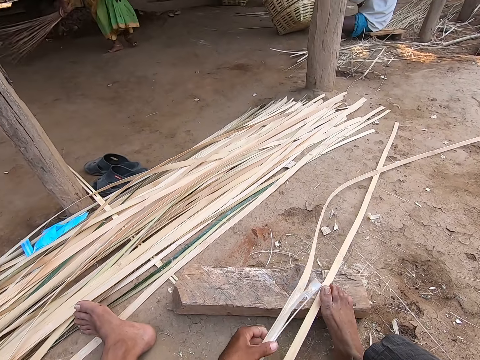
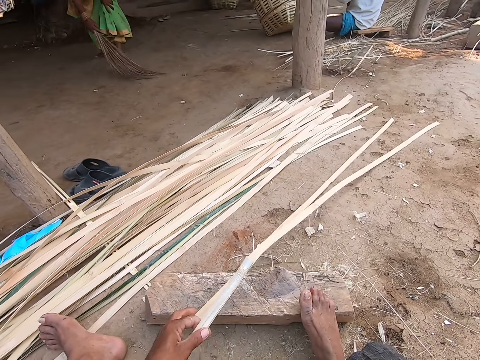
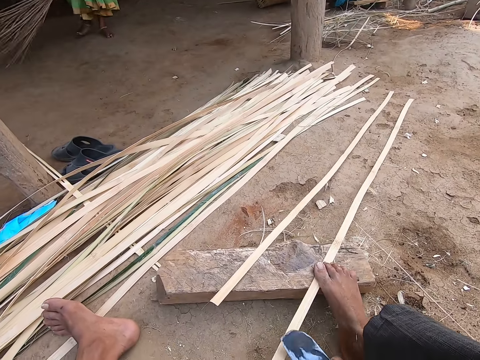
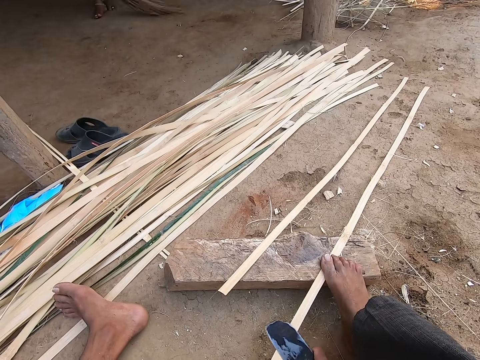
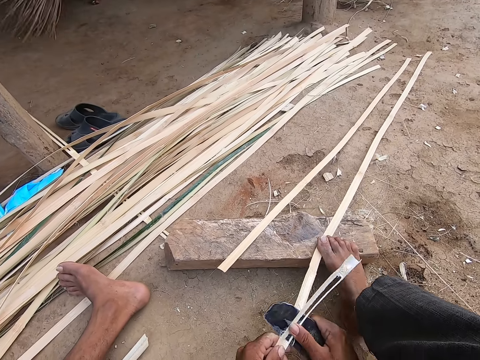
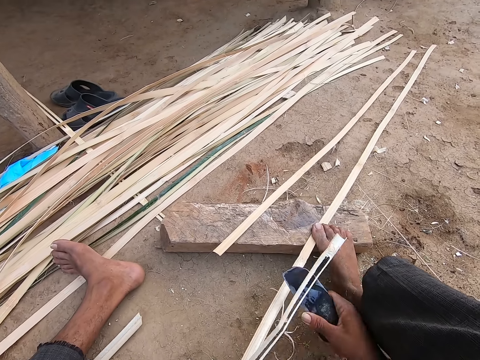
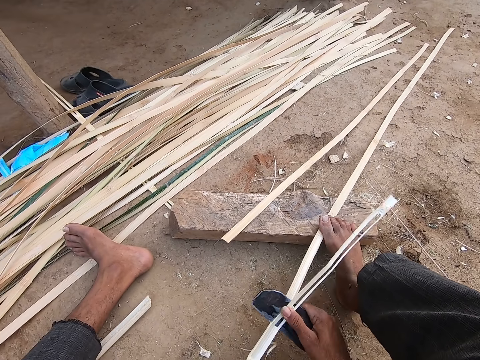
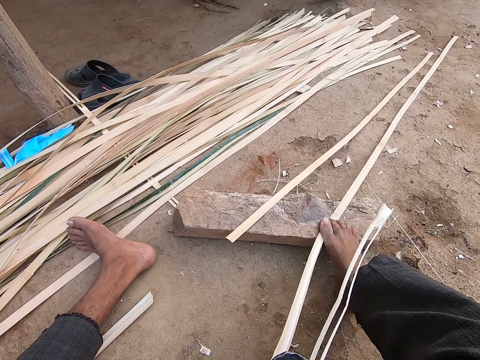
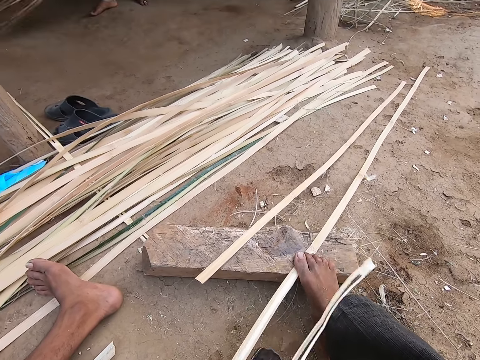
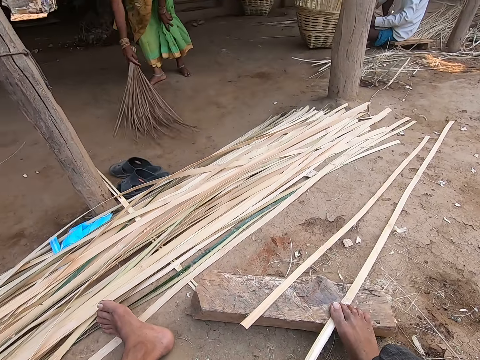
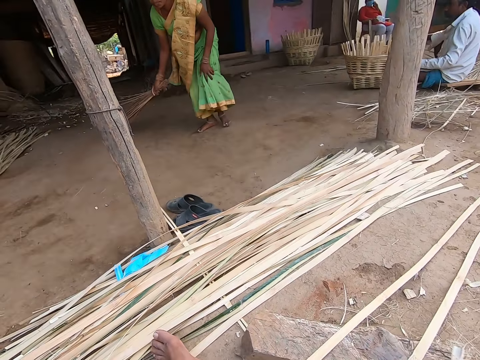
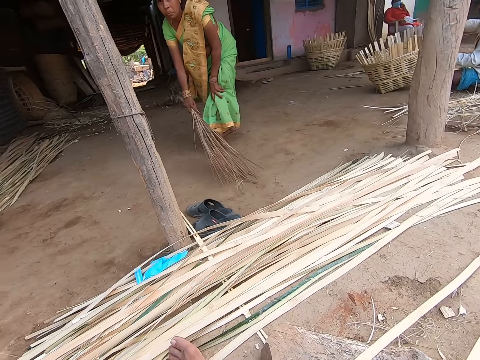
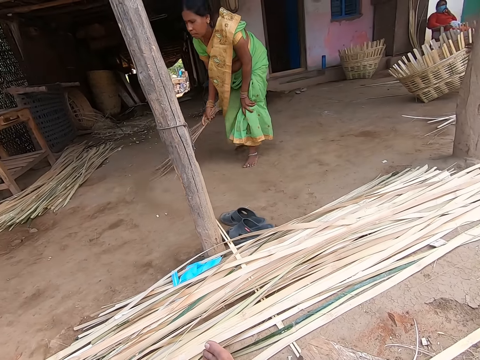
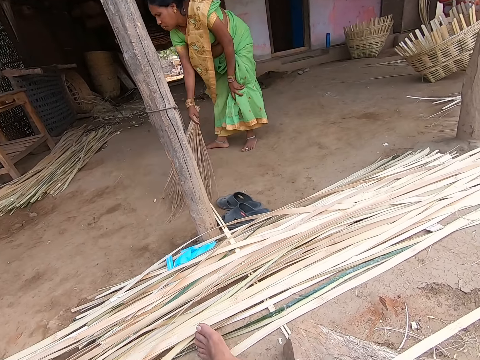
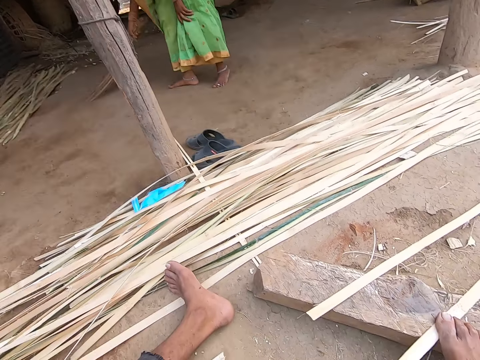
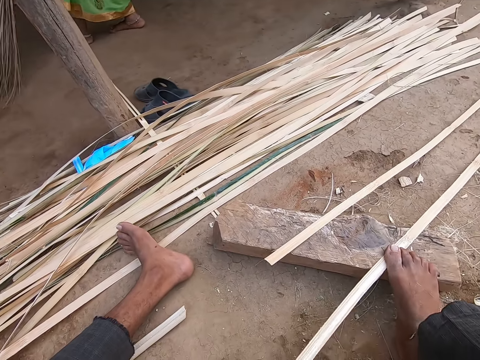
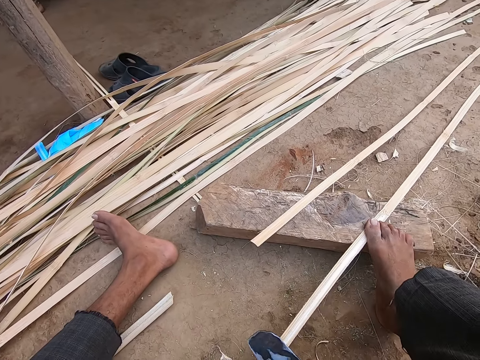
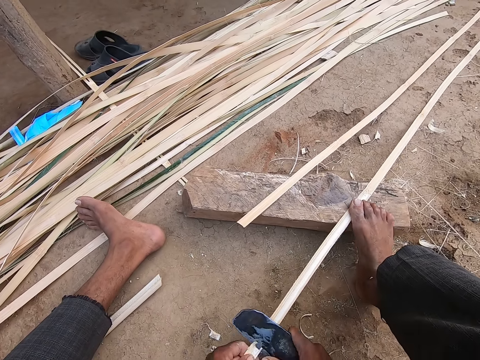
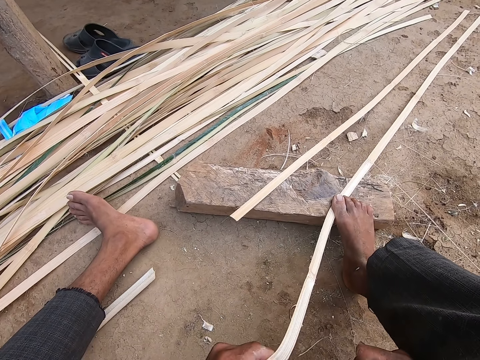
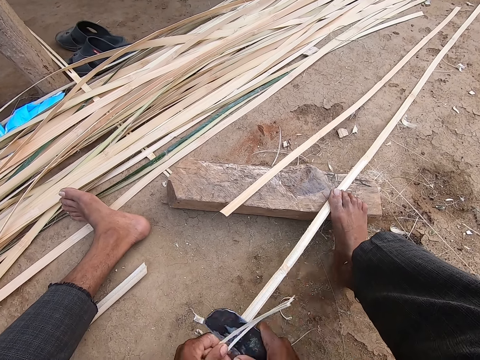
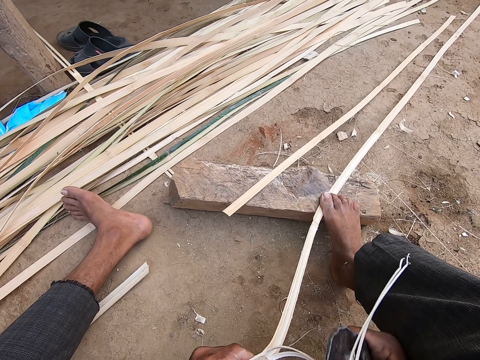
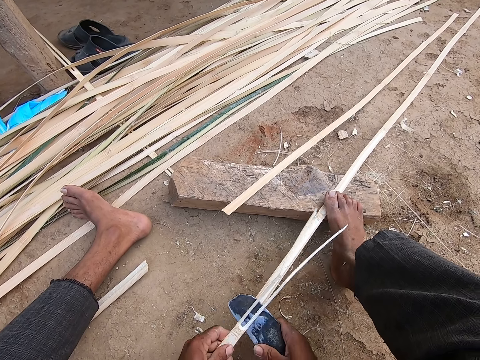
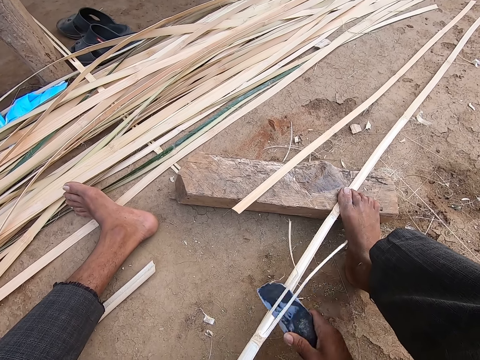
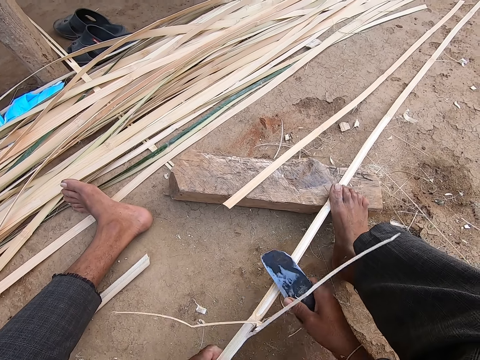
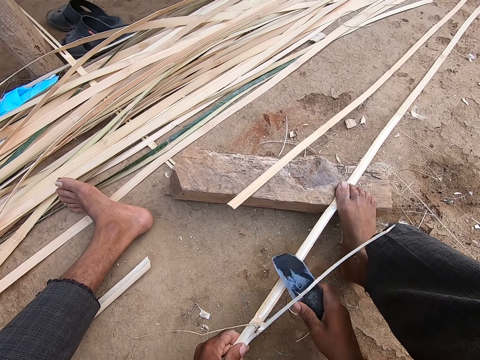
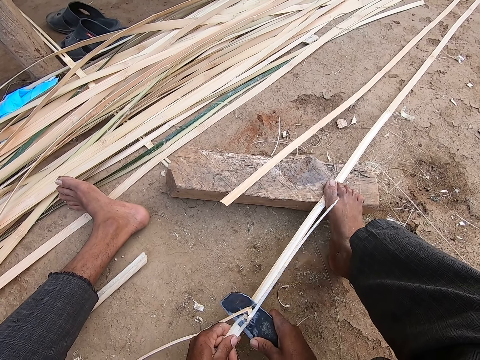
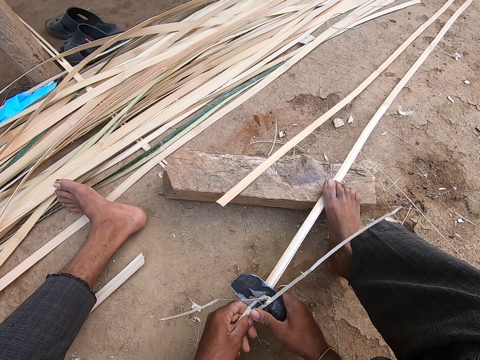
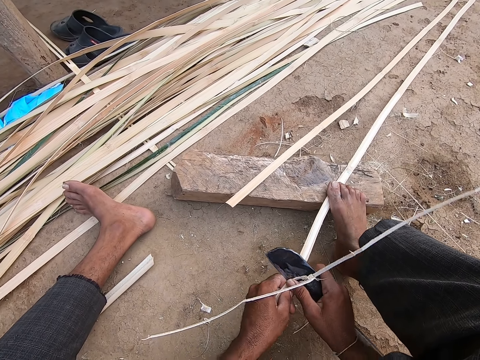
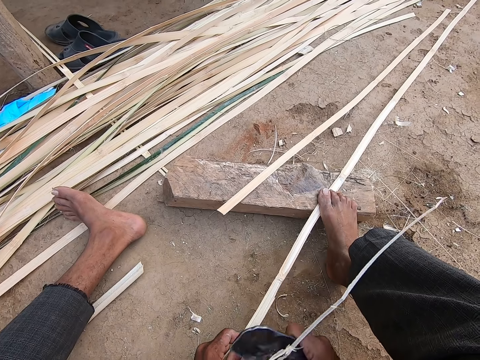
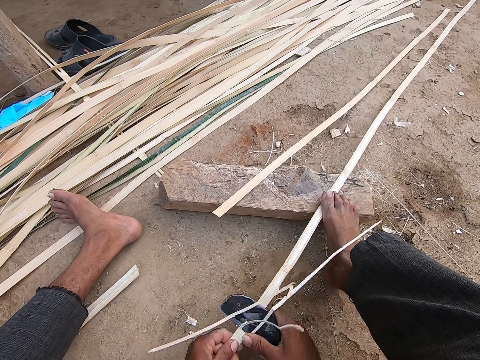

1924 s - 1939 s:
The woman sweeps the ground with a broom in her right hand. The camera wearer moves the bamboo cane or reeds on the log of wood with his left hand. He strips the bamboo cane with the sickle in his right hand. He cuts the reed. A man weaves a basket on the ground with a bamboo cane in both hands. The camera wearer converses with someone. The woman sweeps the floor. The camera wearer cuts the reed with the knife.

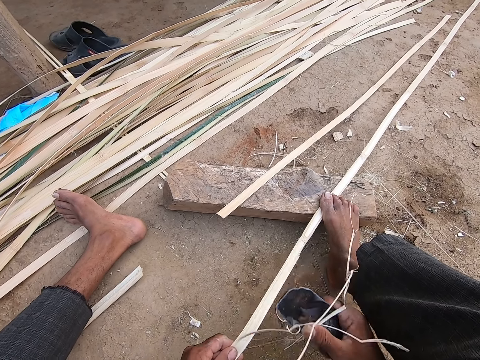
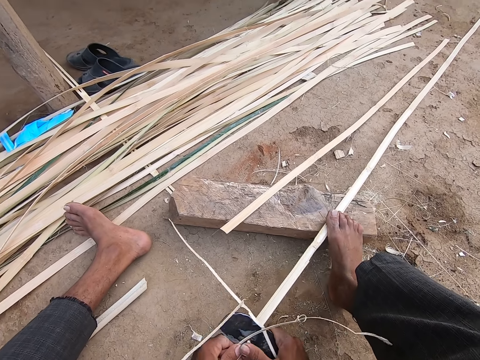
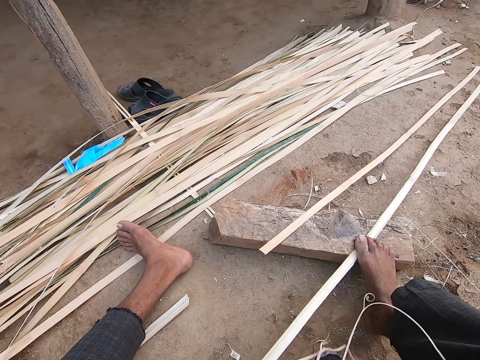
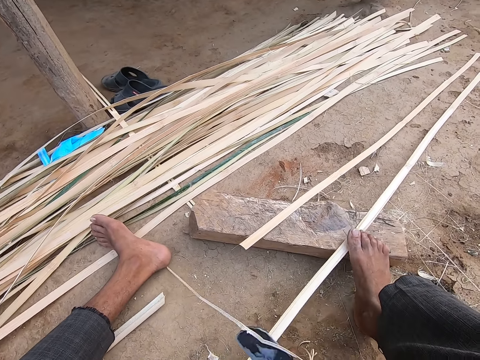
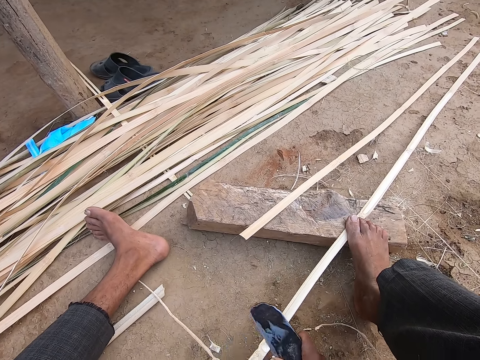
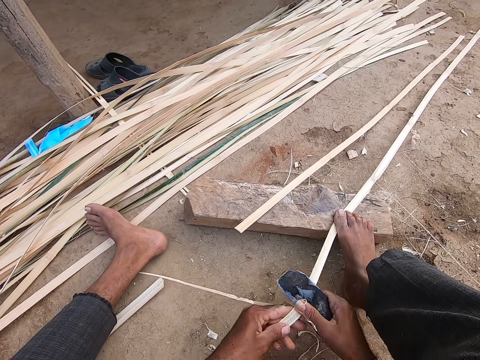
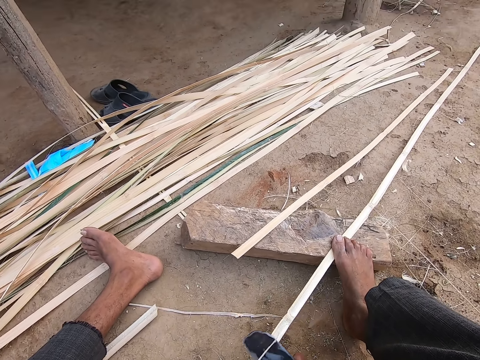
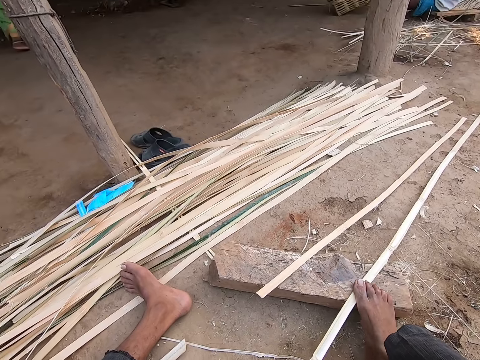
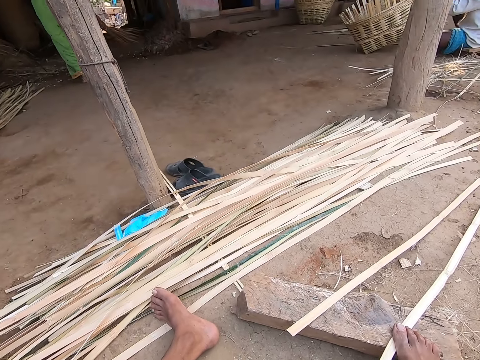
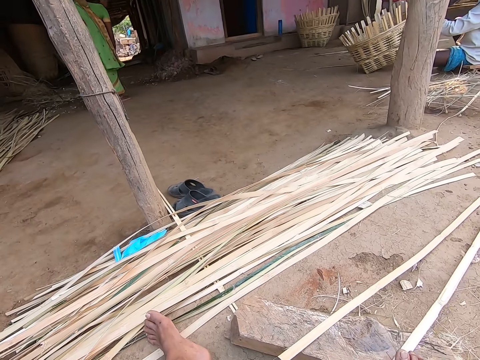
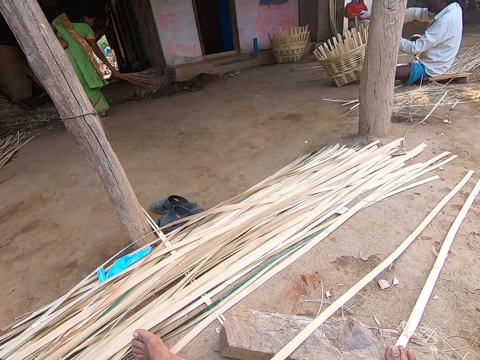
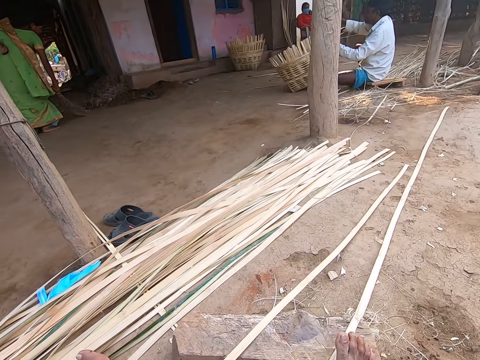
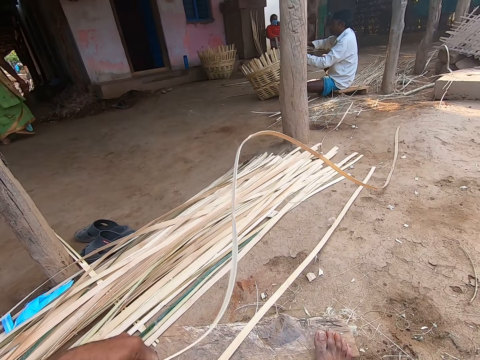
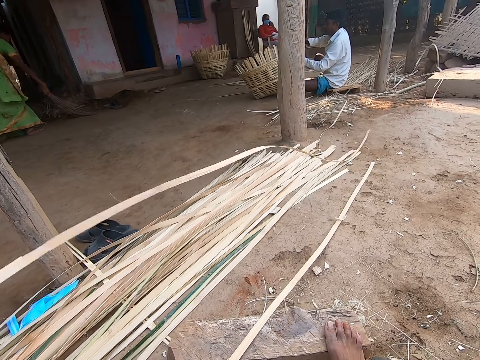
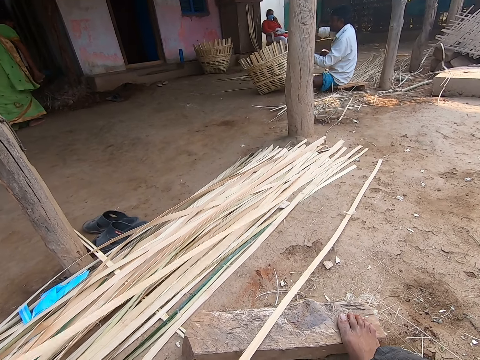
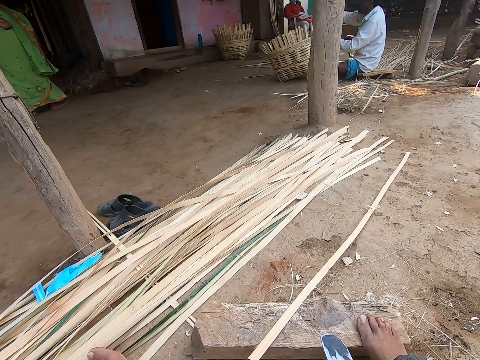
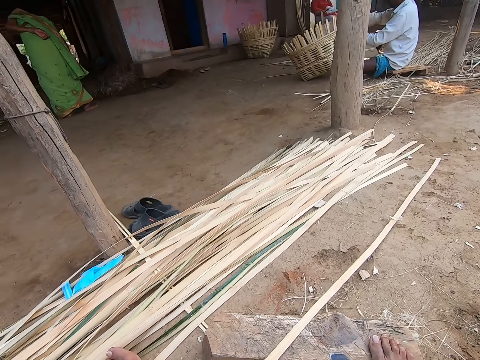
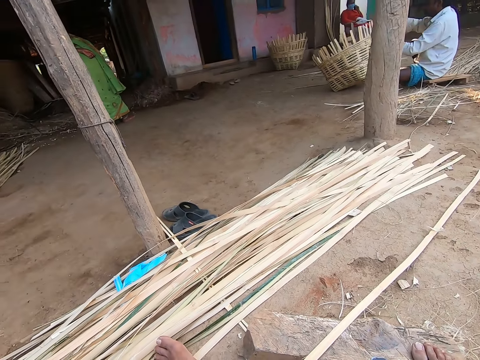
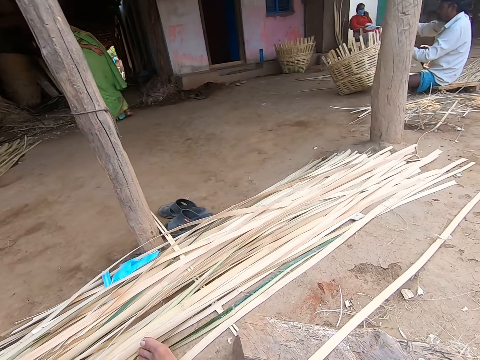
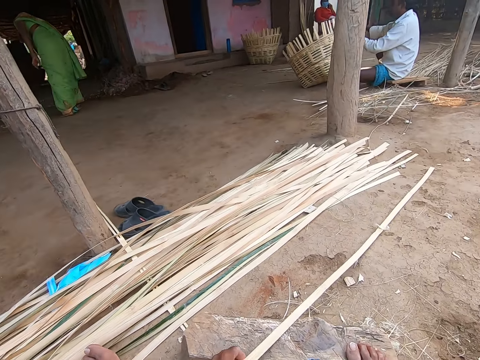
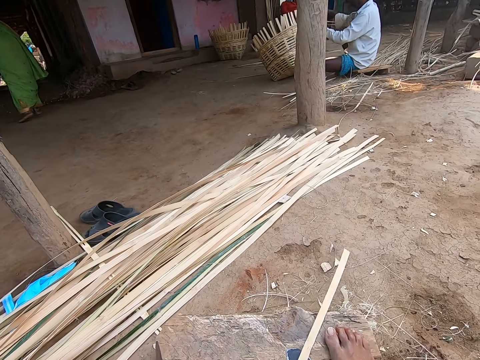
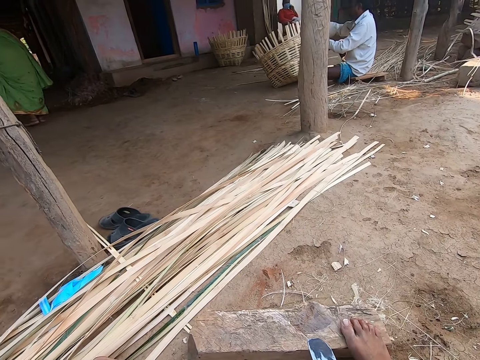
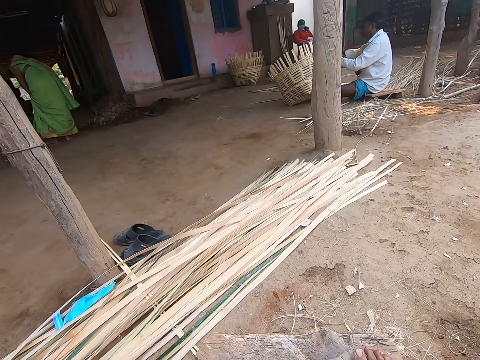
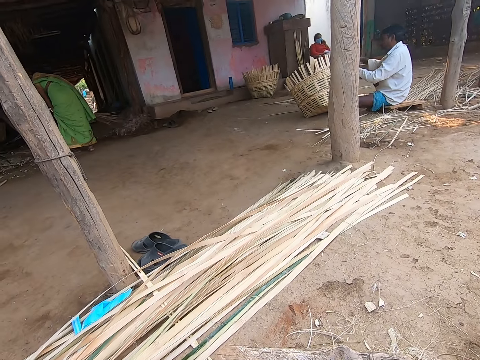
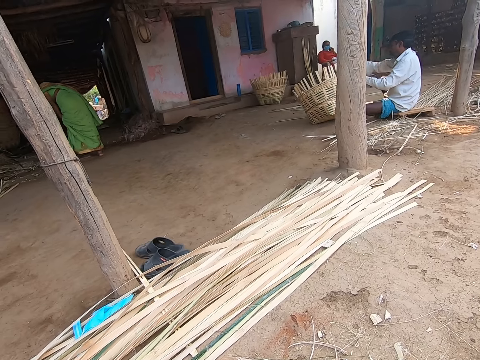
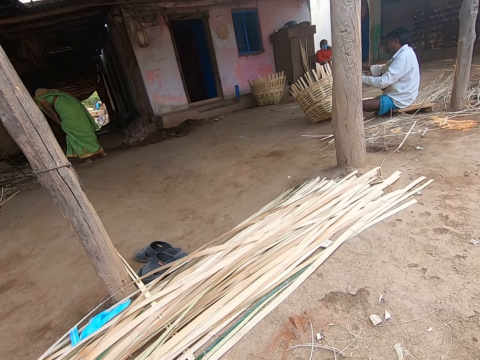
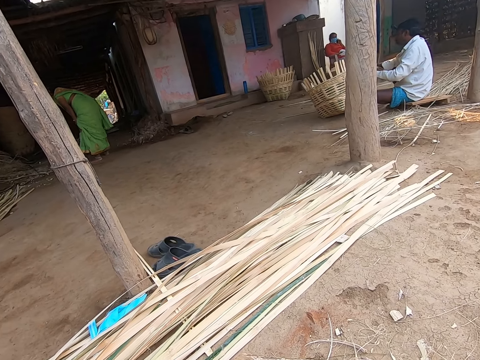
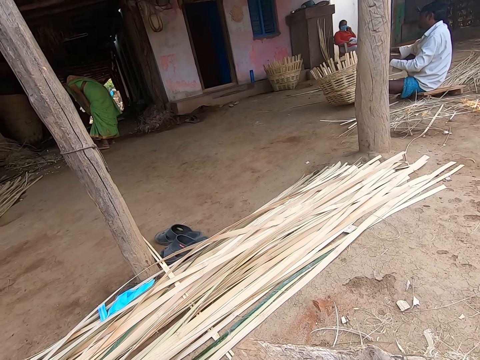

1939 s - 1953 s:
Someone sweeps the room. The camera wearer picks the bamboo cane or reed from the ground with his left hand. He drops the sickle on the log of wood with his right hand. He places the reed on top of other reeds. He converses. He picks the bamboo cane from the log of wood with his left hand. He pulls the reed. Someone converses.
